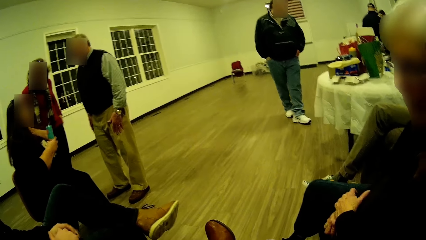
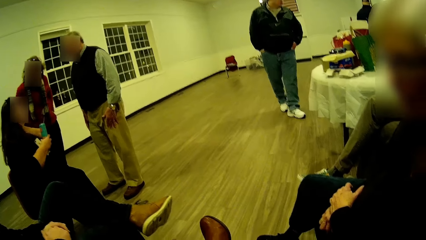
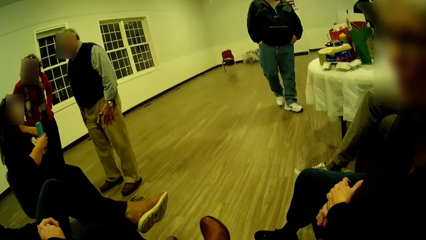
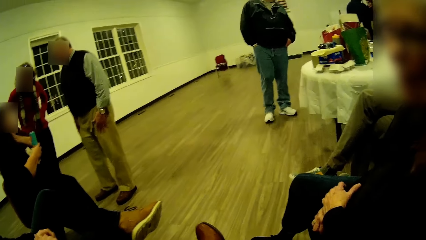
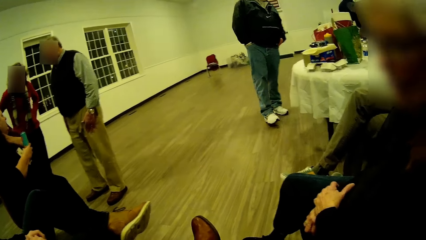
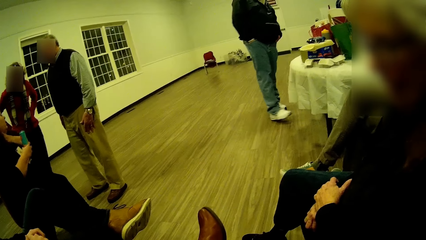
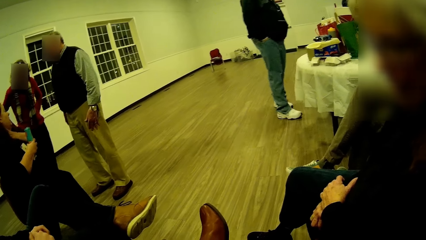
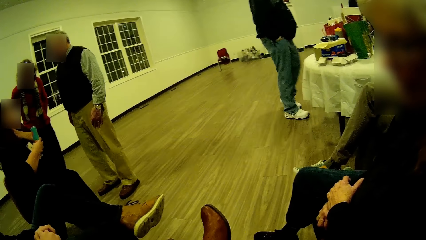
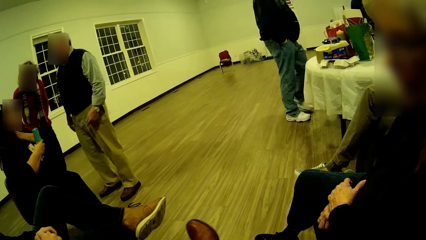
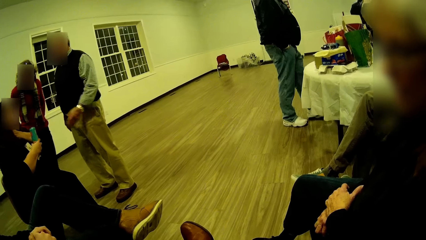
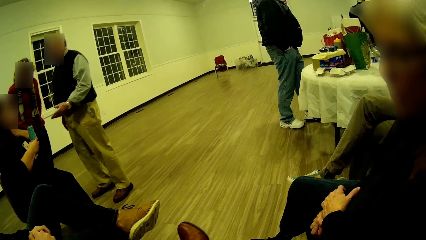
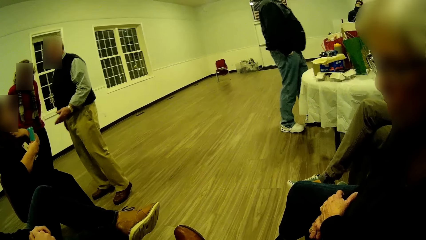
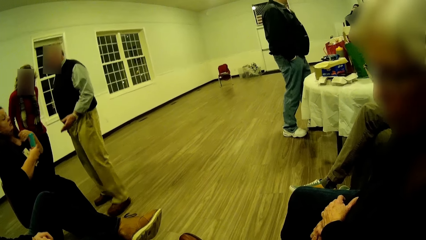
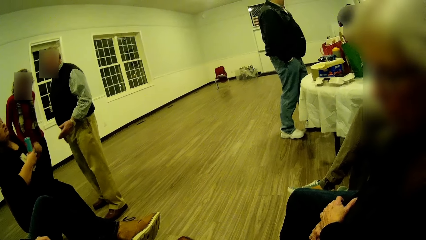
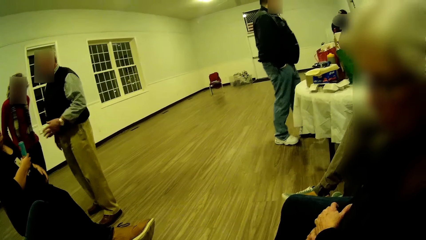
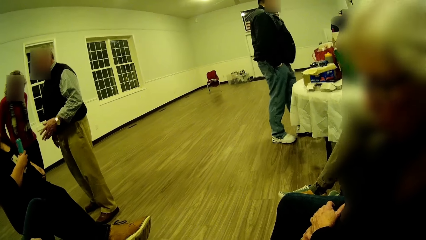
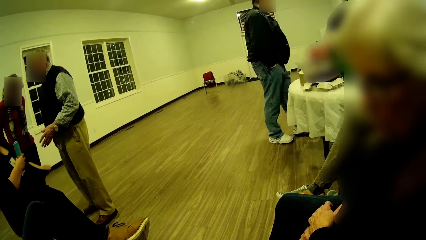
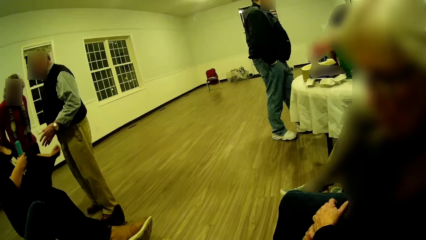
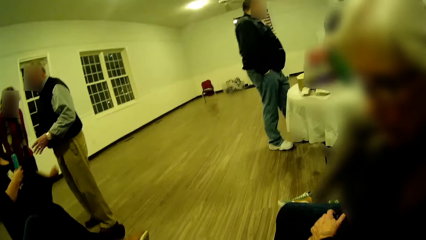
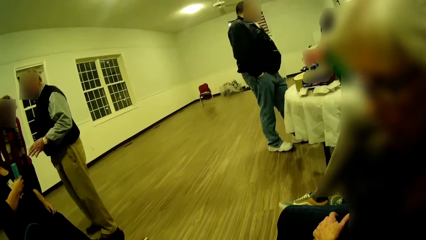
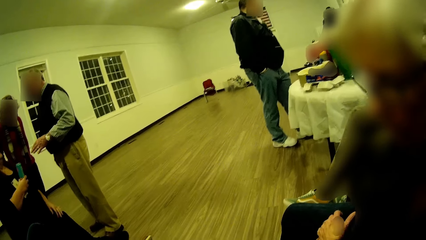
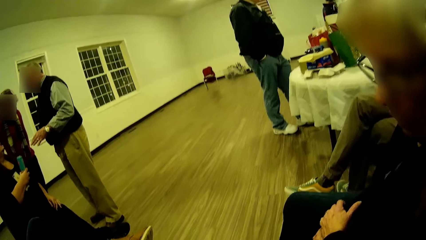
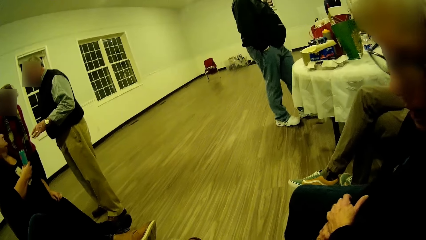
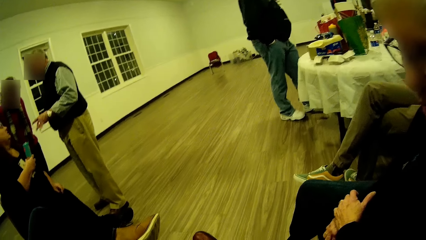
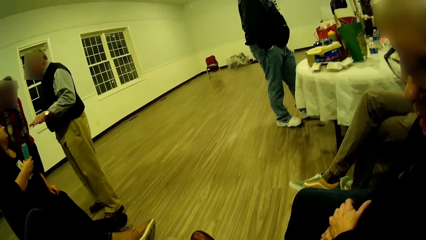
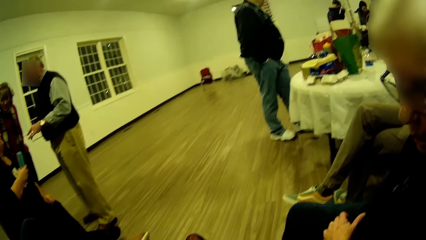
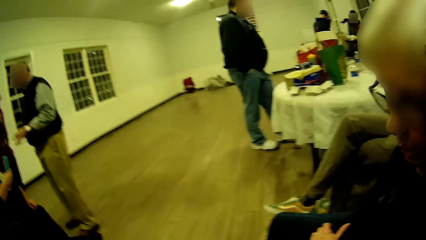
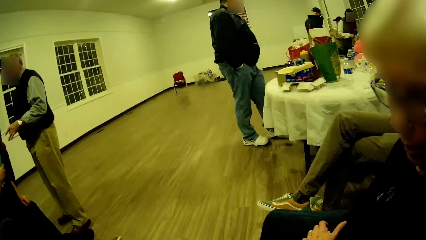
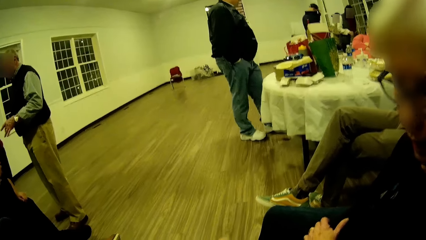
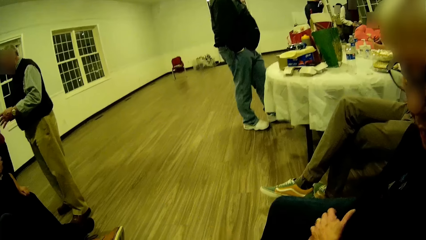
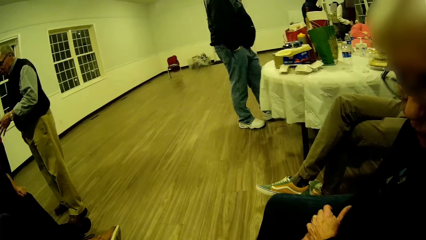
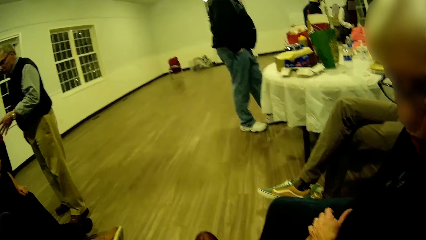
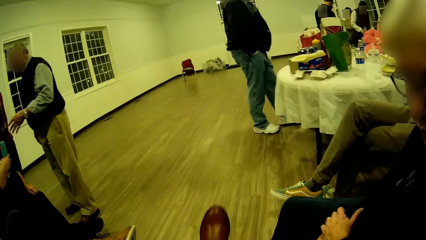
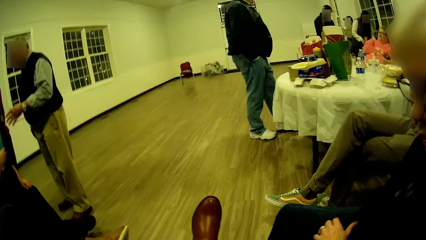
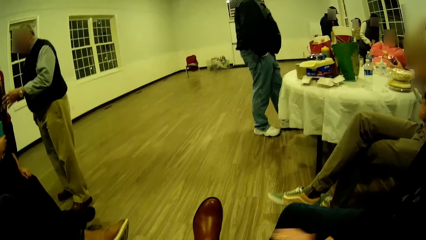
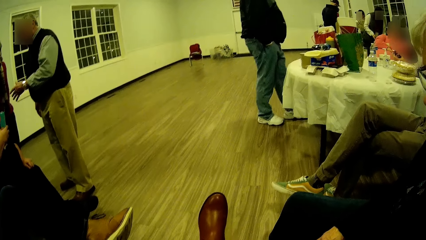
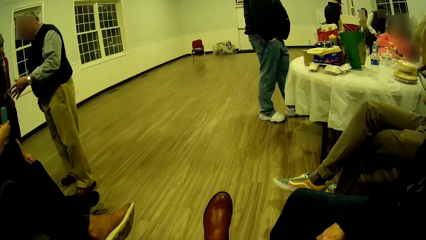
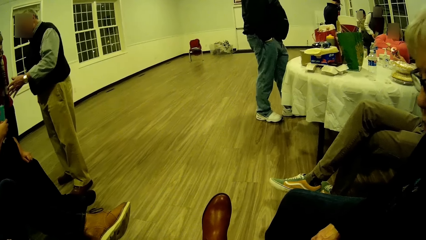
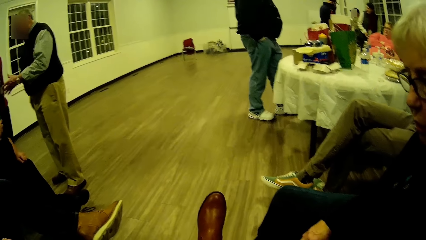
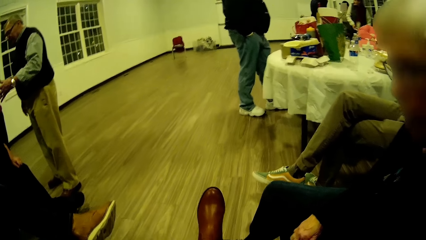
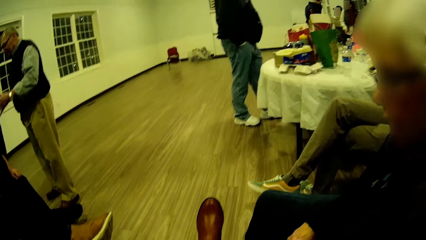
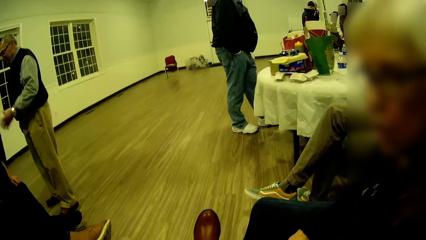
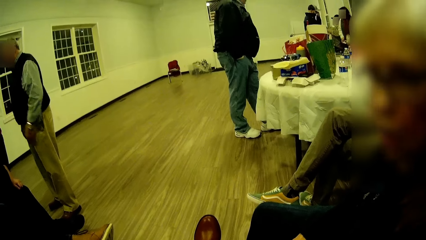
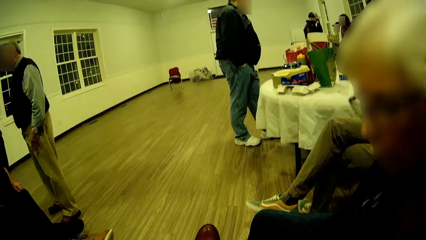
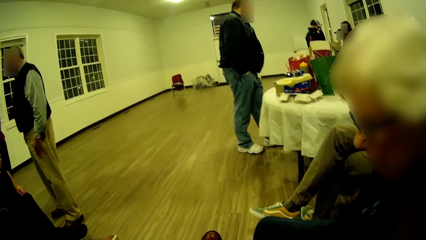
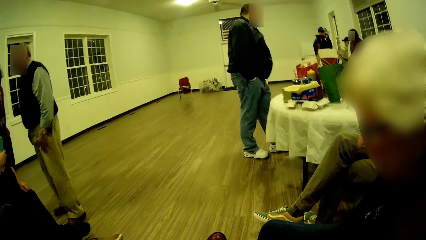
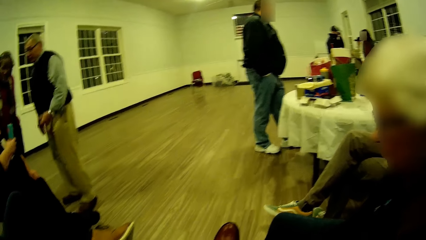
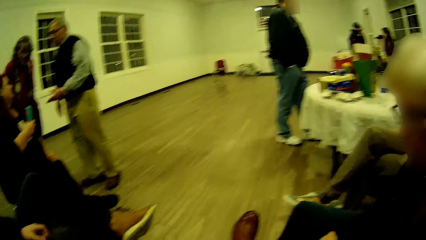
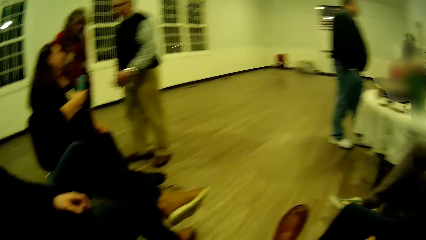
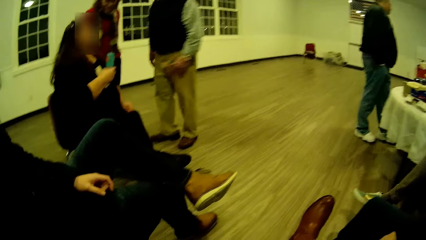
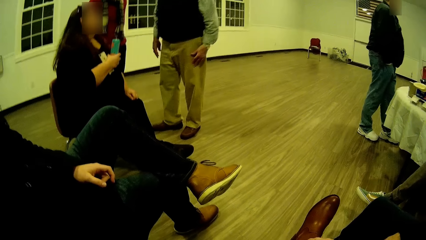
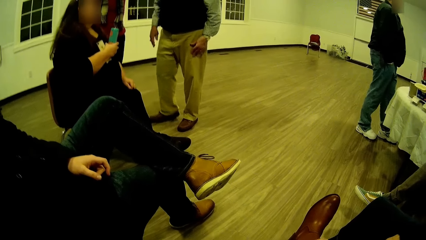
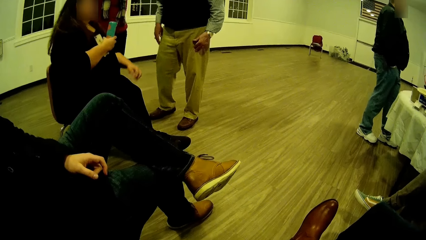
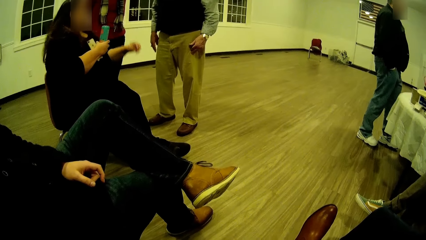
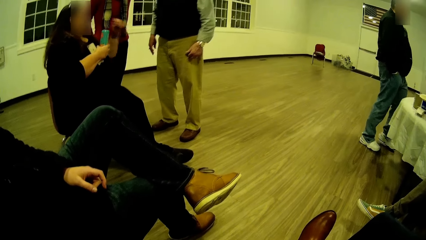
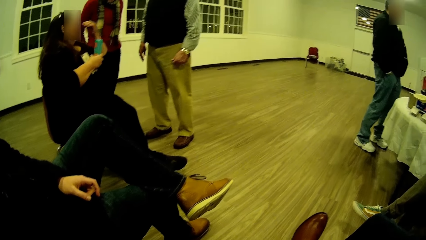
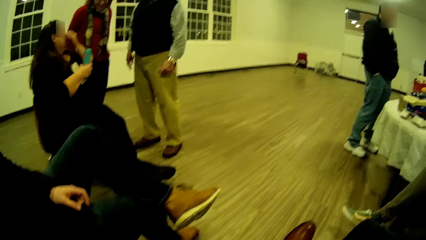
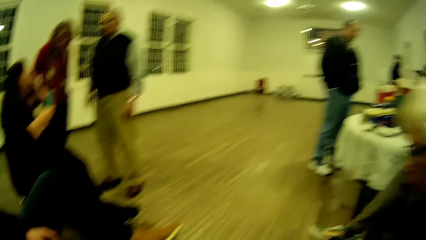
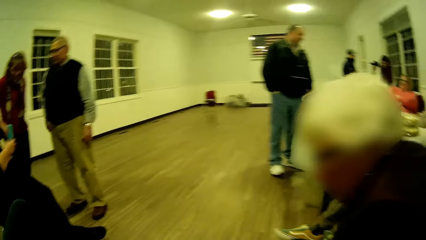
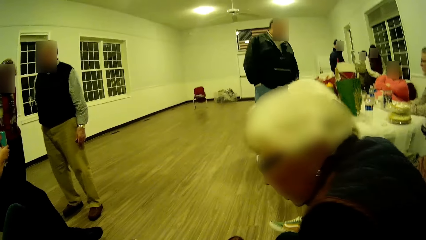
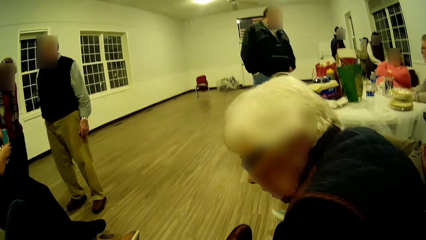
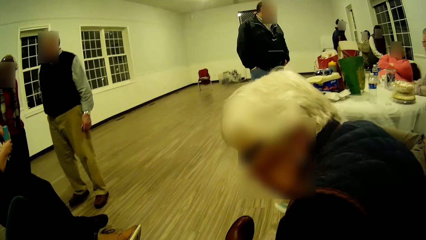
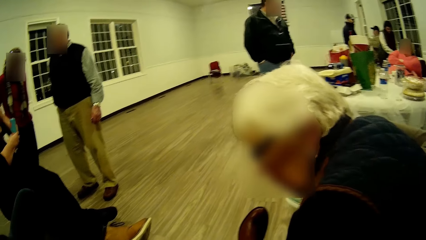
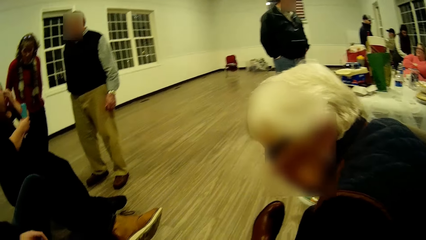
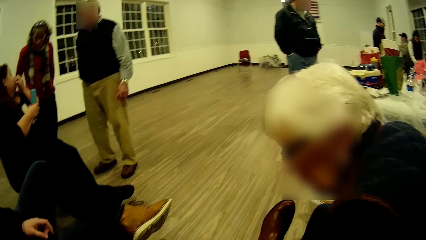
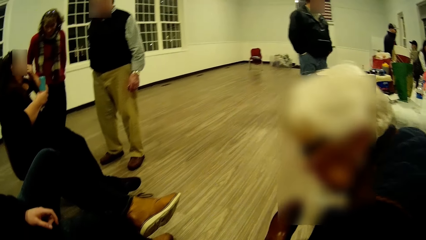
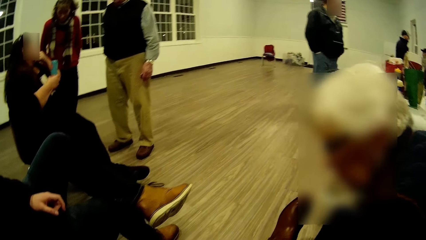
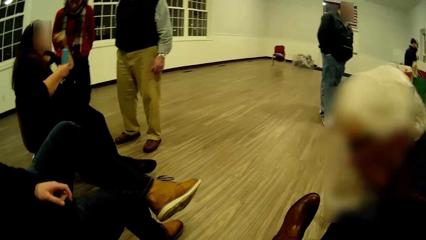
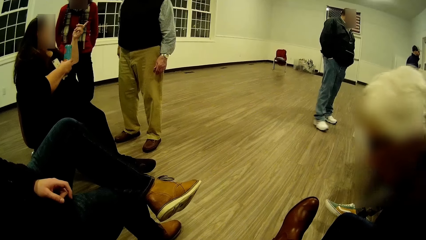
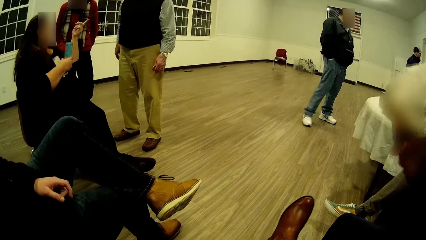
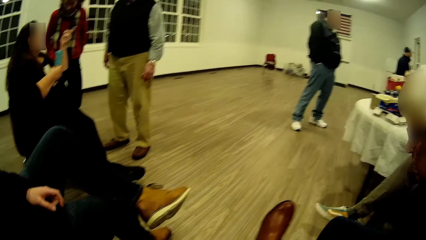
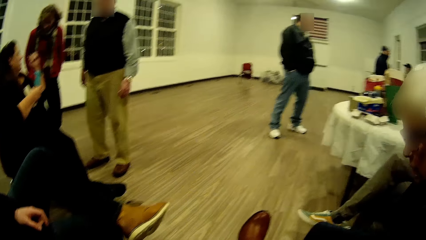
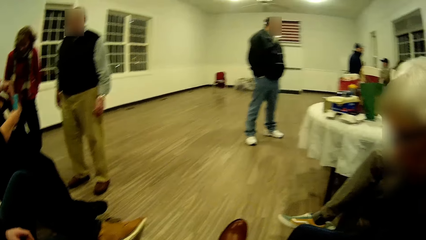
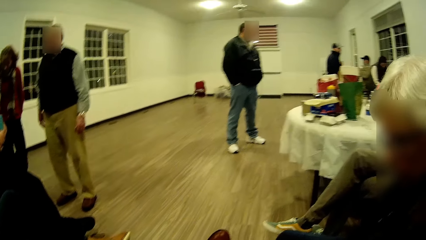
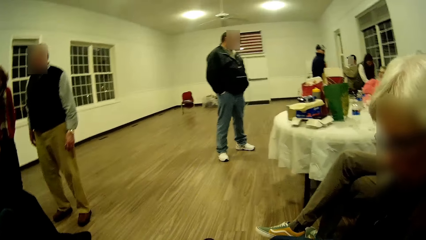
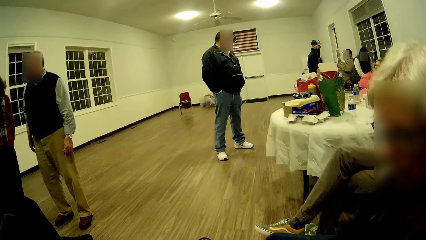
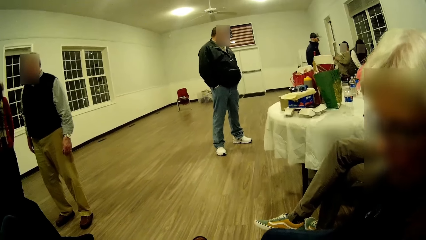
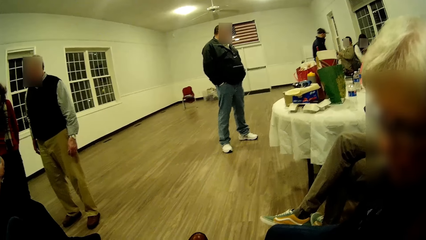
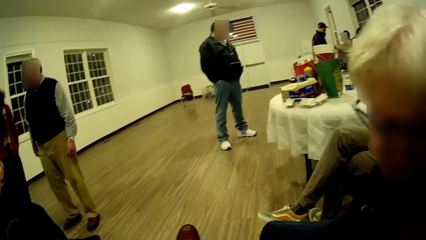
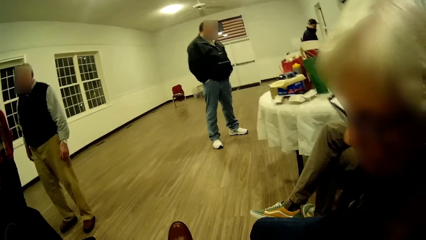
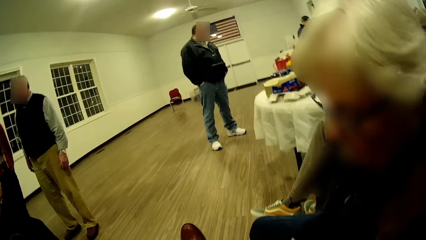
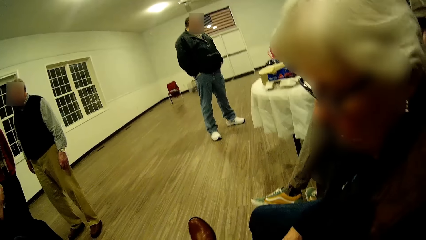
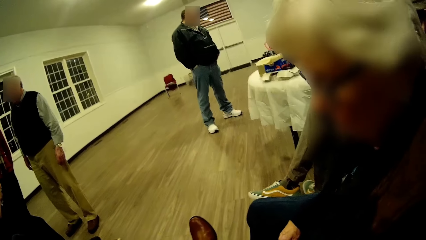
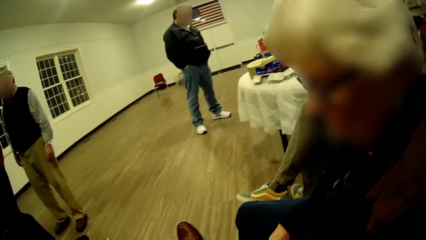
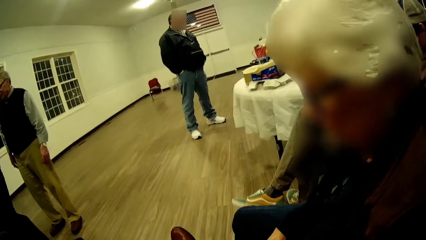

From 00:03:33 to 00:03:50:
A woman nods her head and talks. The camera wearer moves her leg around. The woman talks. The camera wearer looks around. The woman bends down and straightens.
